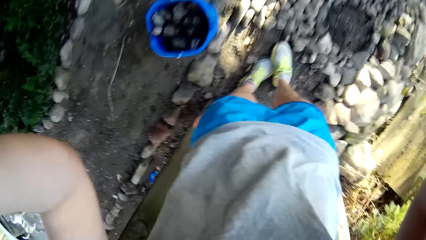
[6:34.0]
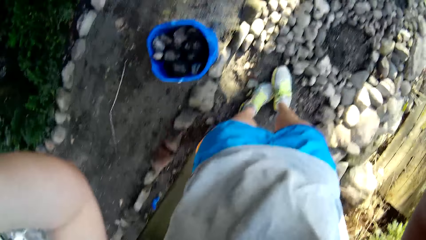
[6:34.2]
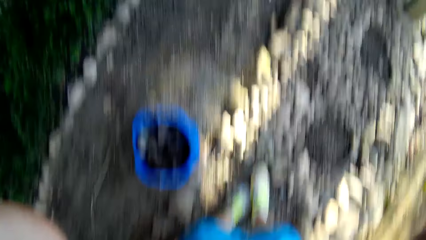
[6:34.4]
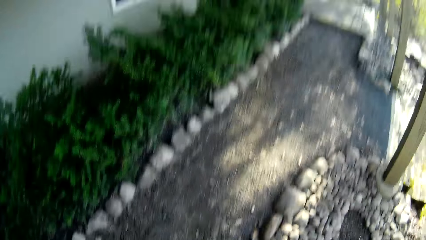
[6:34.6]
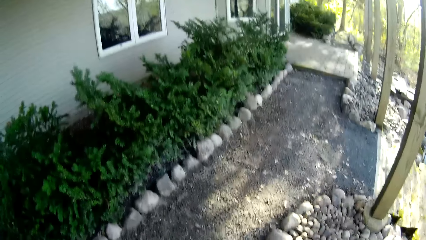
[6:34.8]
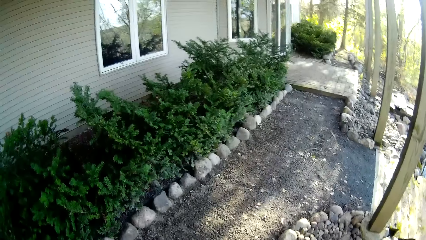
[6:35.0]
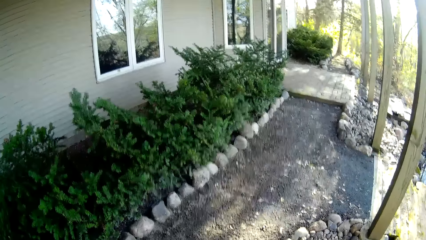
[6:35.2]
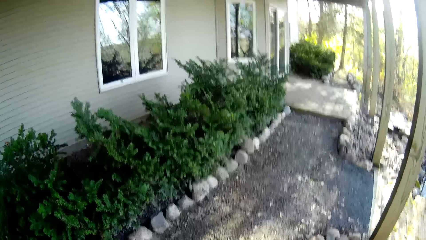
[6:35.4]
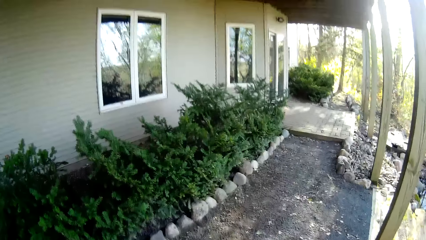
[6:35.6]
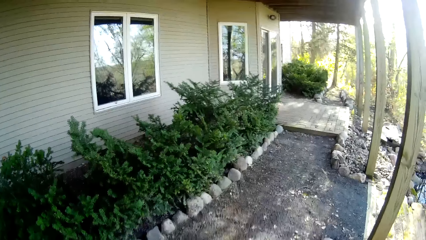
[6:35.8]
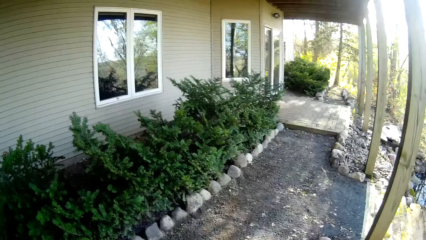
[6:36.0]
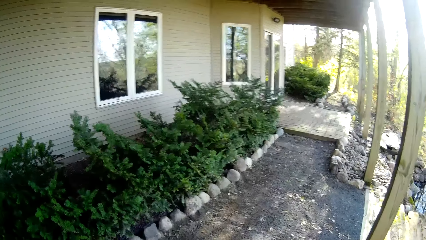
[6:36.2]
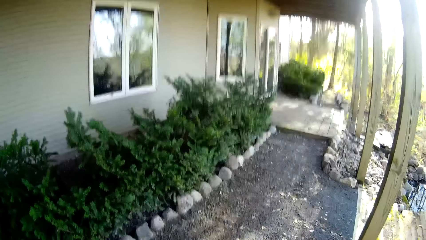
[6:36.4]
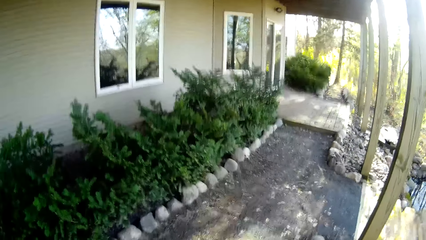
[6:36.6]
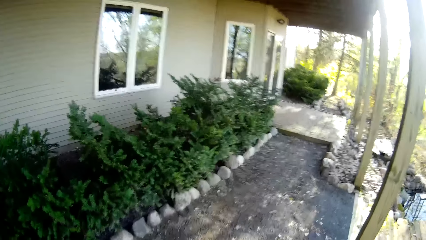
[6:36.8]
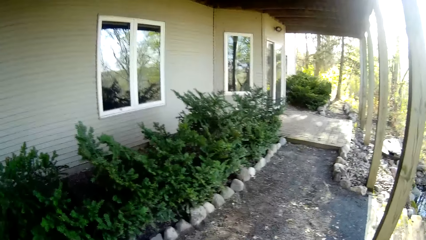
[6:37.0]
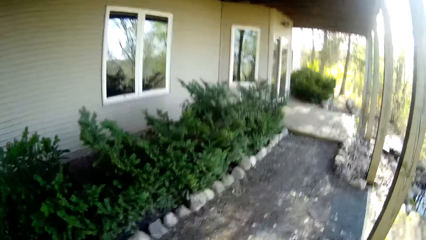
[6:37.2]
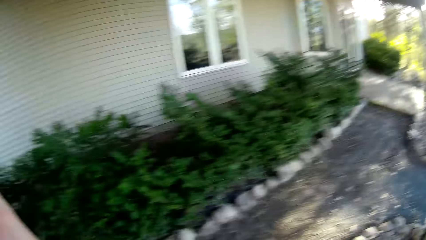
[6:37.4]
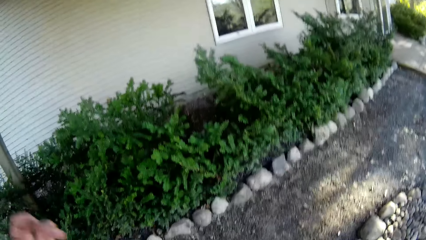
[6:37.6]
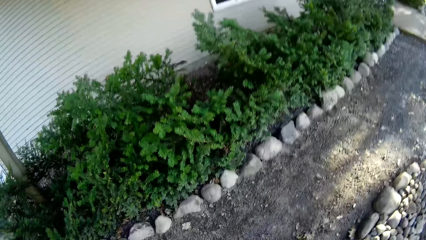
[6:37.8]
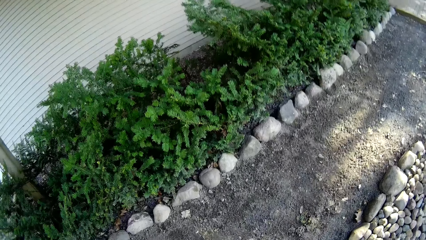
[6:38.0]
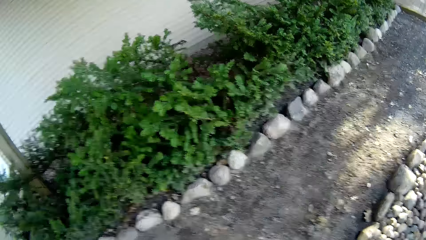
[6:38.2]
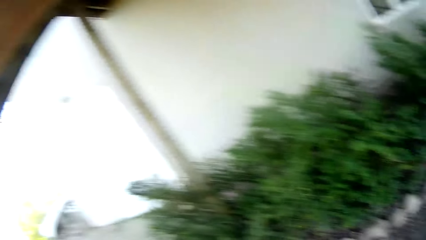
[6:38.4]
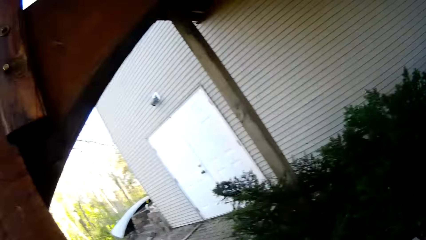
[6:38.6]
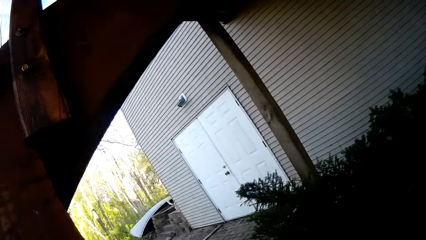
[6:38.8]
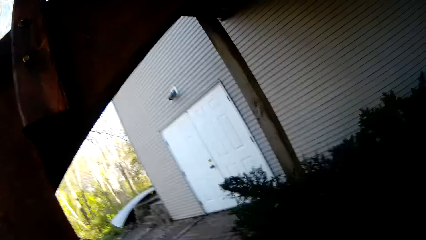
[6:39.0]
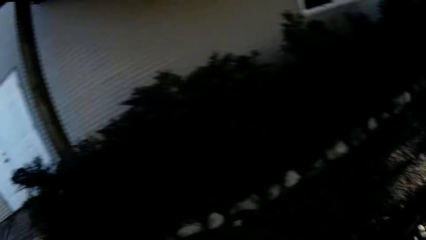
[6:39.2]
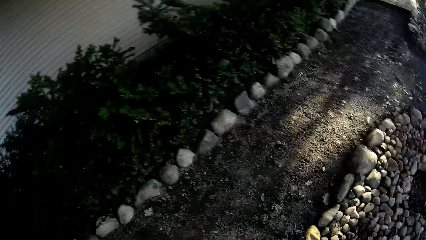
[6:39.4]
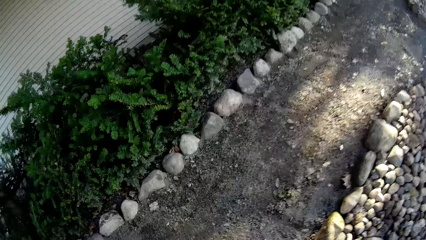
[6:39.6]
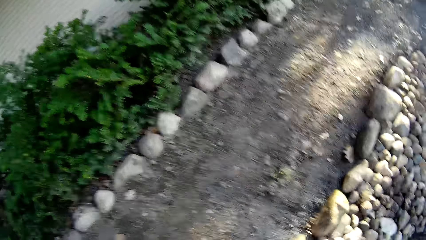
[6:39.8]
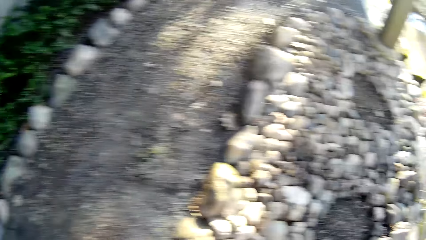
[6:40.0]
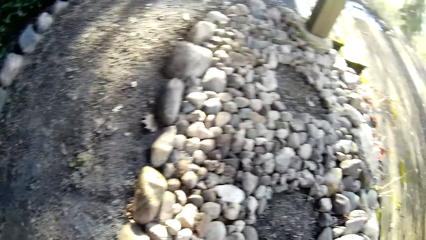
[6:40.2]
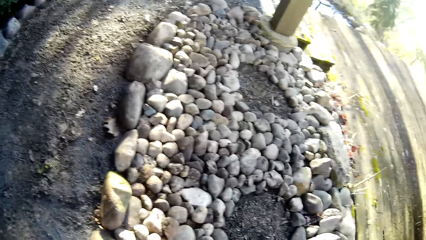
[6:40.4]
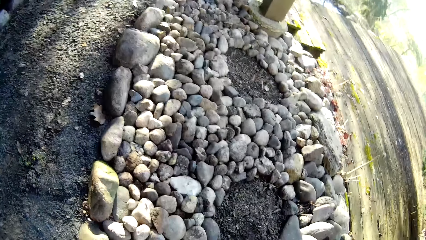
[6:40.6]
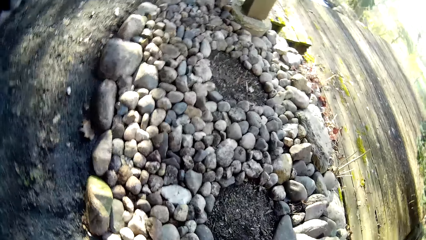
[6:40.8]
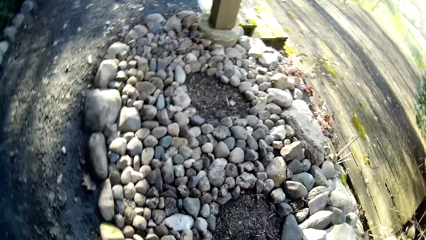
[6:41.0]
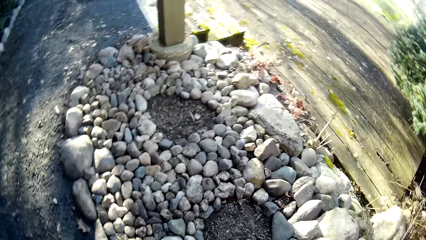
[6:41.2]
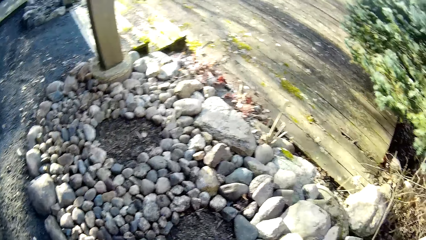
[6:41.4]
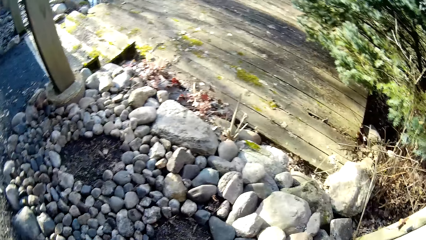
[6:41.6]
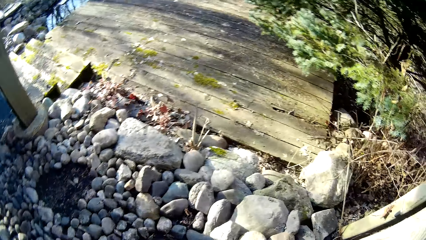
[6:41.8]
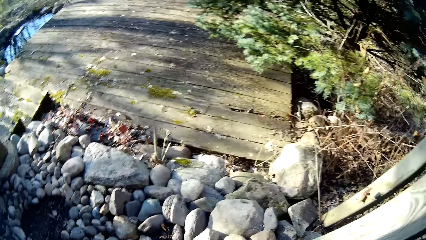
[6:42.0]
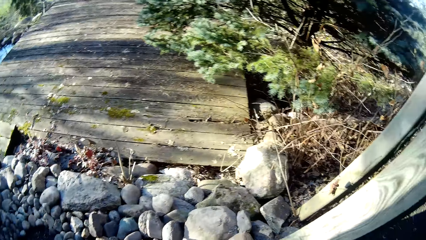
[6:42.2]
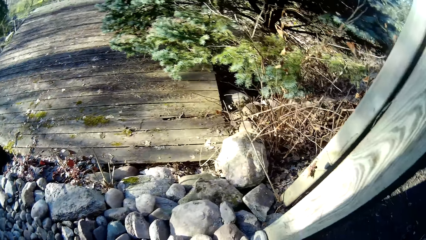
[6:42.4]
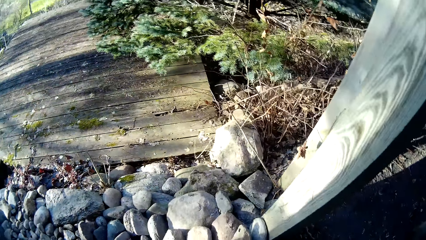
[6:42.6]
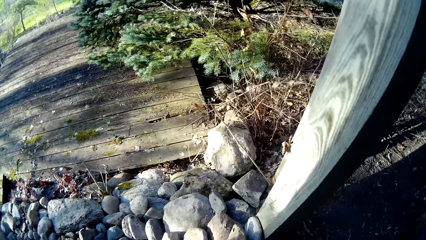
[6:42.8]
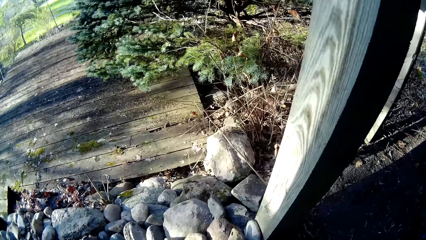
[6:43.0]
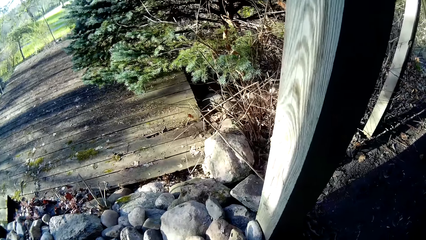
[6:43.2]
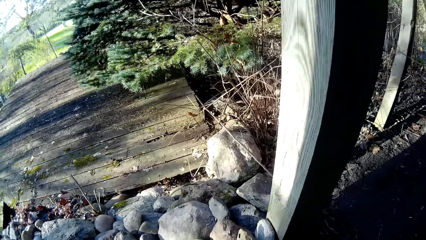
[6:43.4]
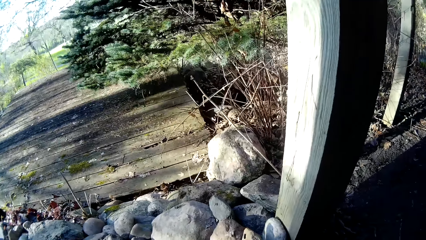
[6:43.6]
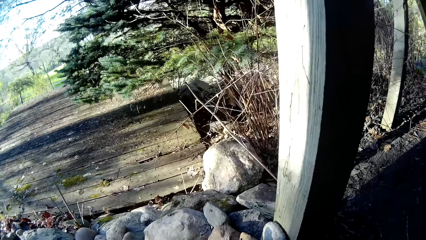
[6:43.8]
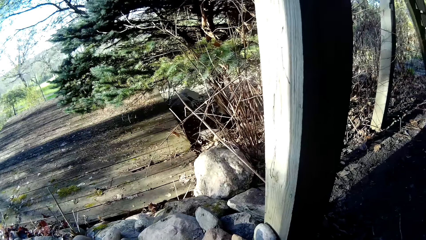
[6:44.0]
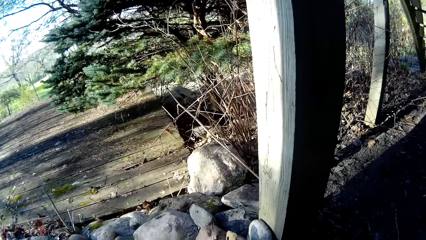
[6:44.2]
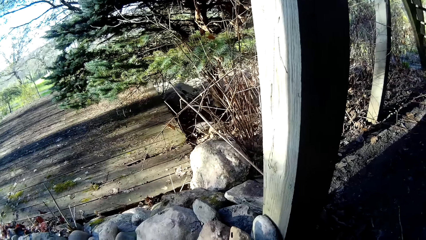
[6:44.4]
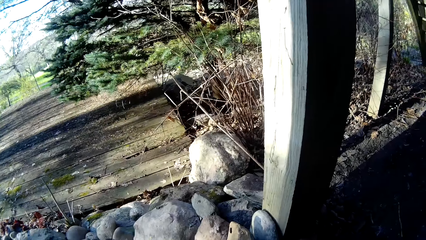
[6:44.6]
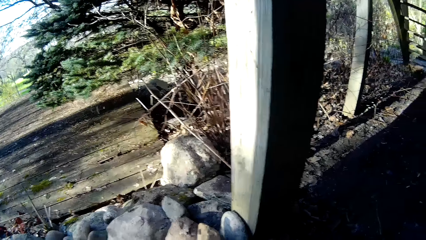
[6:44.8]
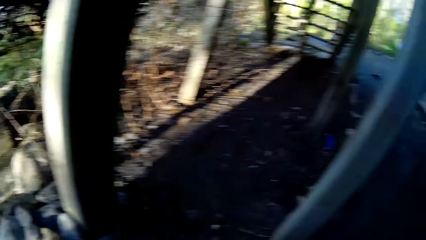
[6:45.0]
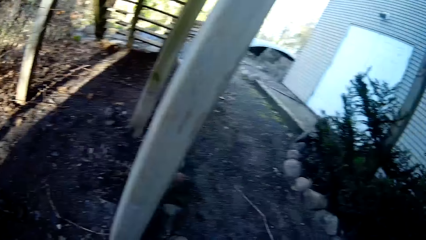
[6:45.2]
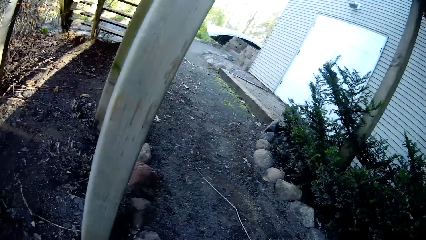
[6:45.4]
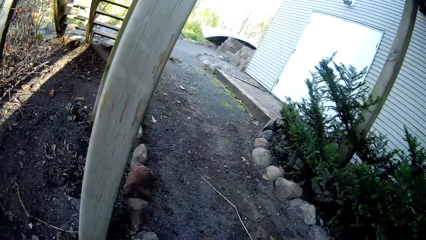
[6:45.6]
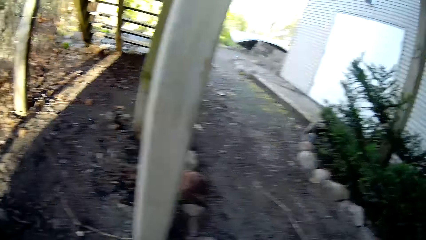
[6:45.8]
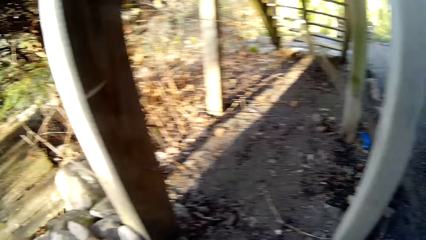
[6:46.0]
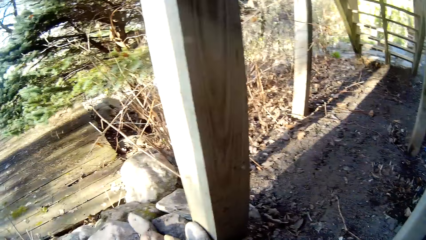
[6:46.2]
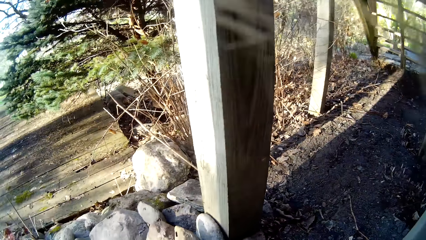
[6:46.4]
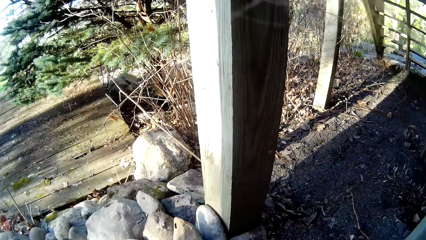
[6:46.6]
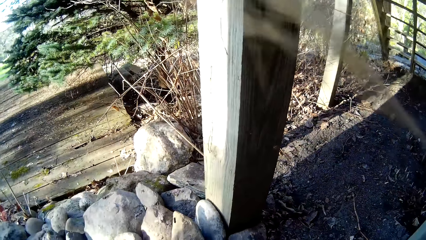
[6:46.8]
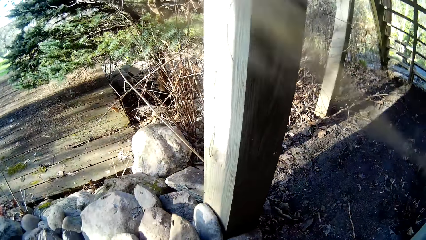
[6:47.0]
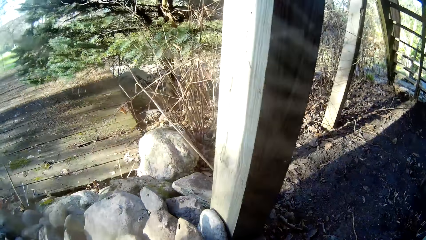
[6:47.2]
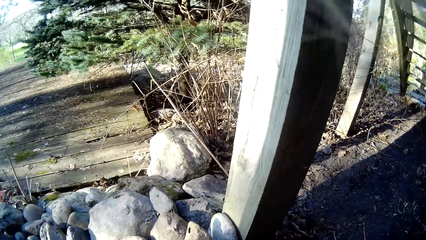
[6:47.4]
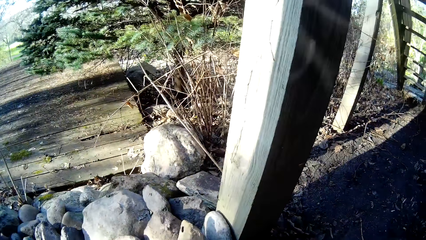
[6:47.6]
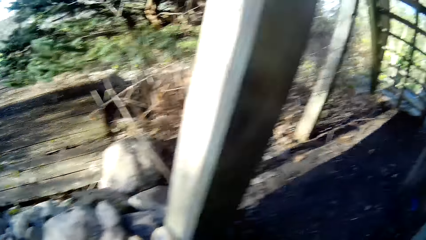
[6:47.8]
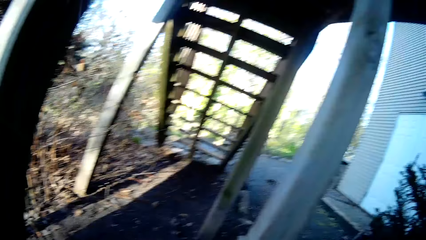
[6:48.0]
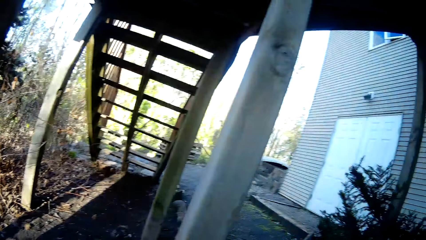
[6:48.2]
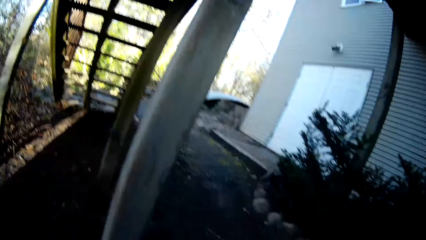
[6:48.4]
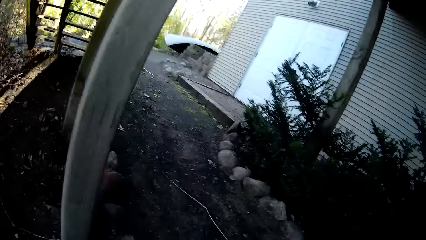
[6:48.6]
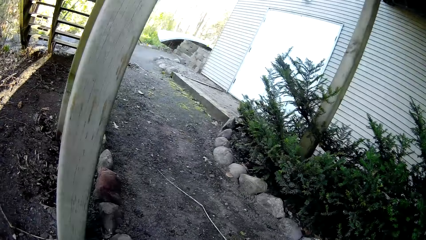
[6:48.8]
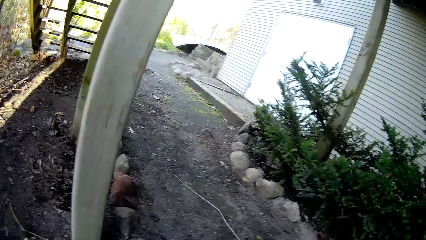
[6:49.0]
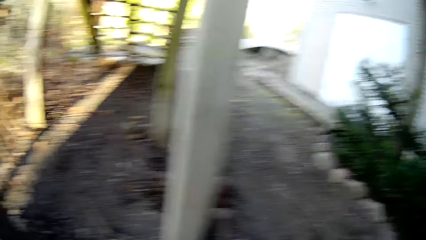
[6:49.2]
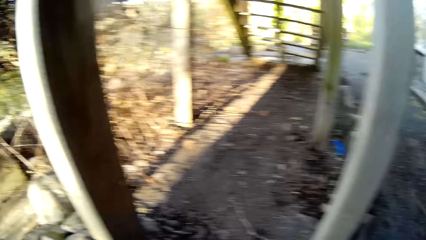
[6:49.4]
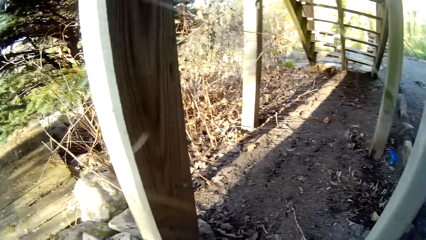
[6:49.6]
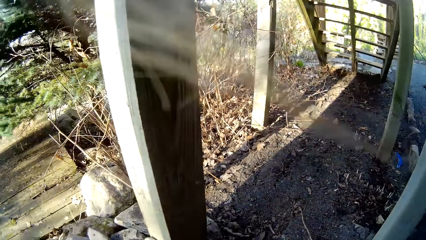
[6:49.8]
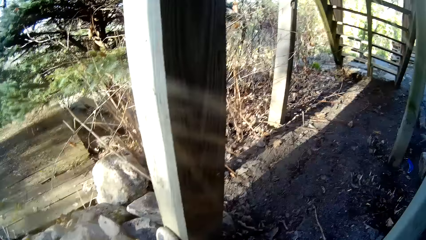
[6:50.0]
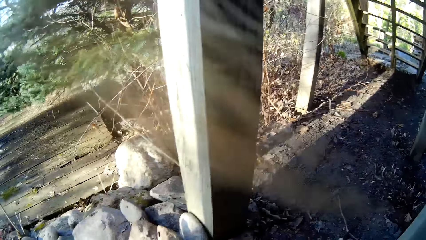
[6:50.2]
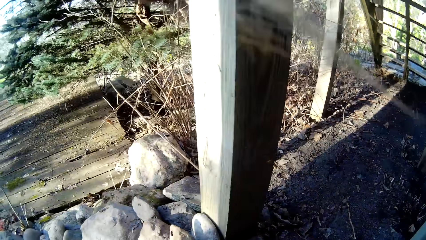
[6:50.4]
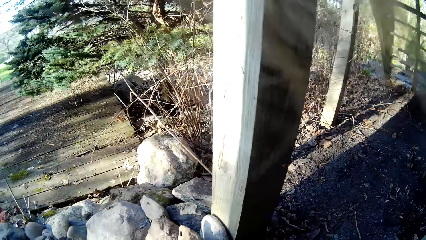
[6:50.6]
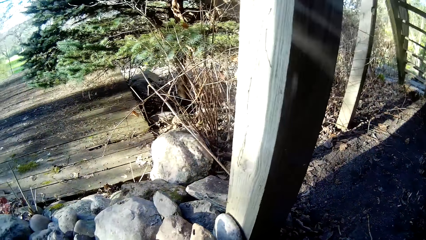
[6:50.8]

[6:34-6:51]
The camera wearer walks around.
